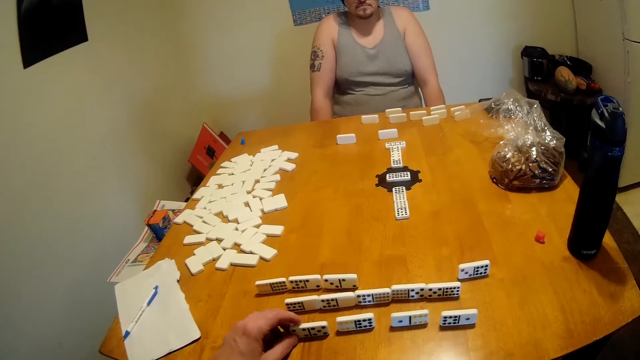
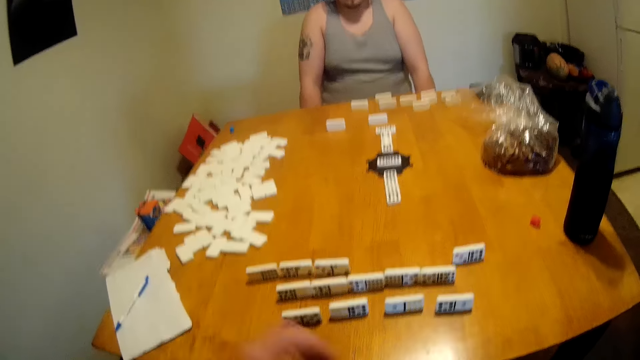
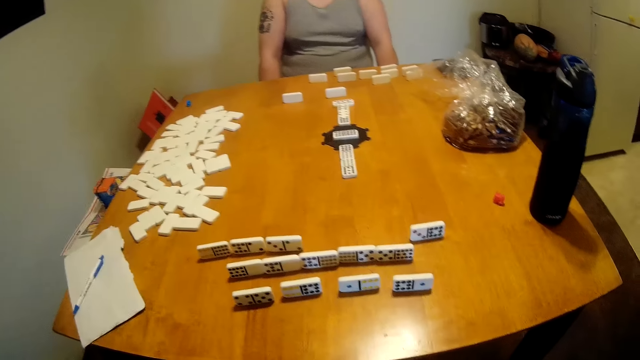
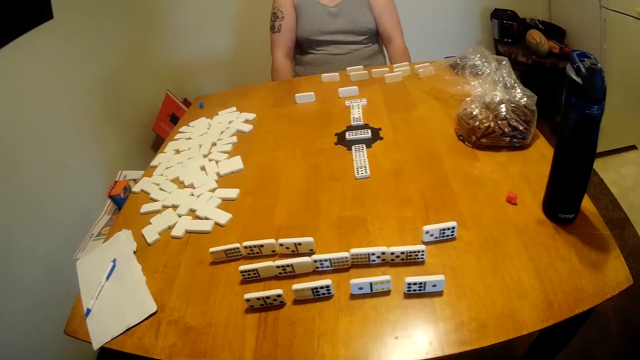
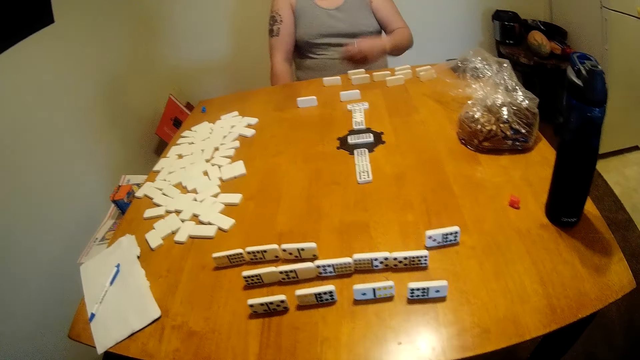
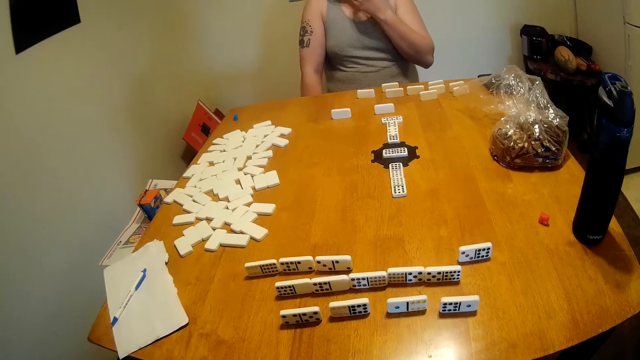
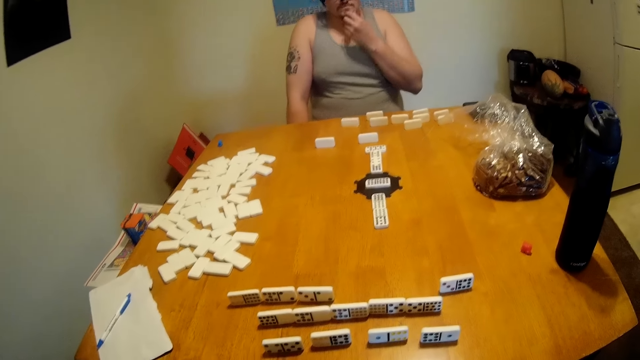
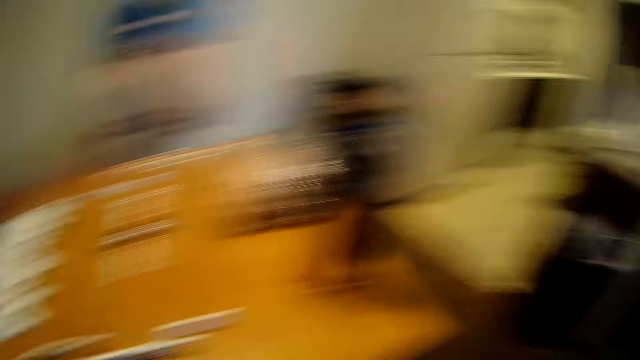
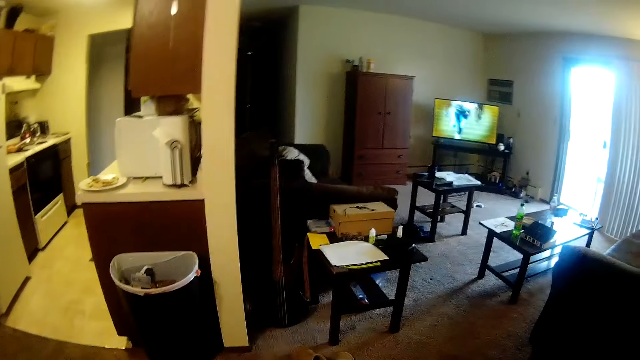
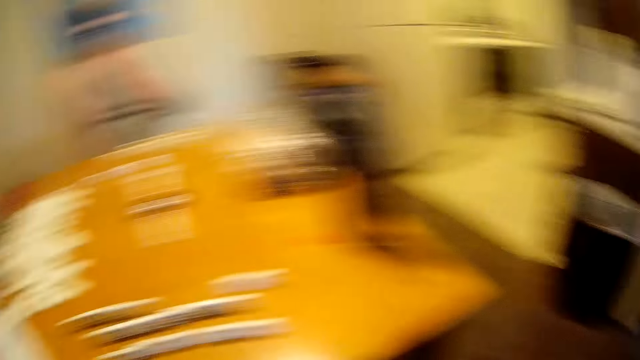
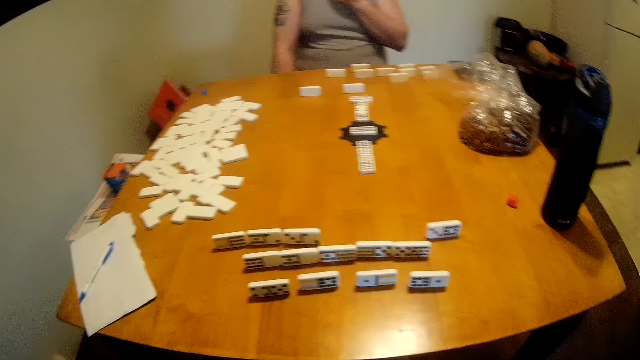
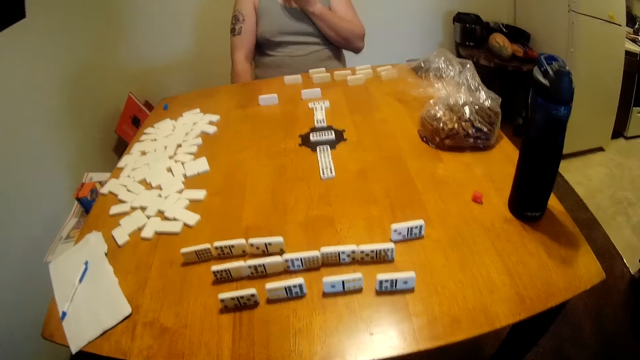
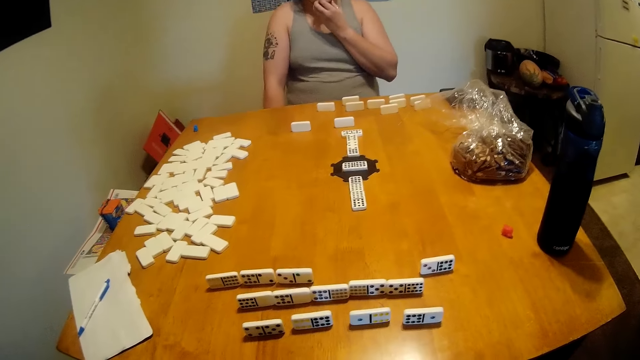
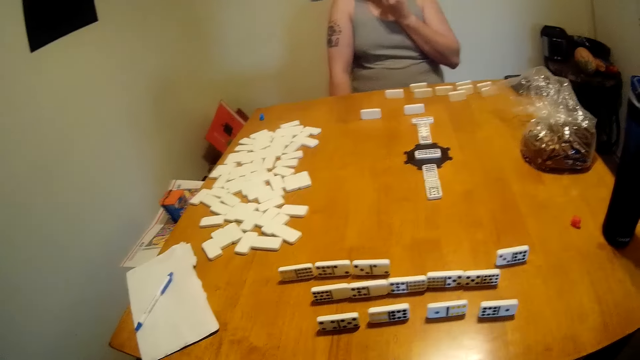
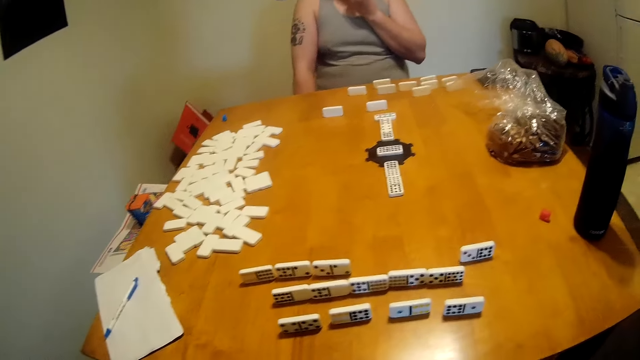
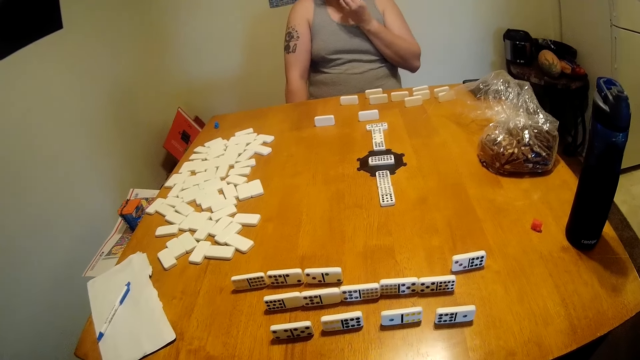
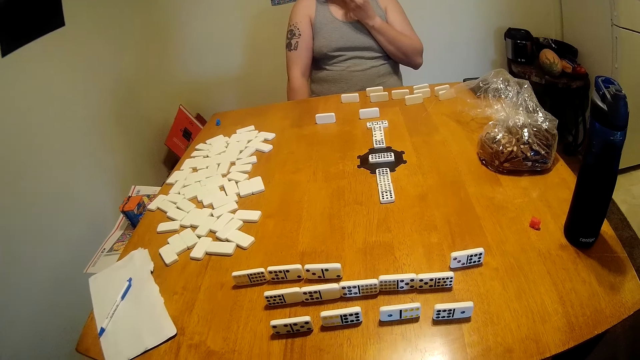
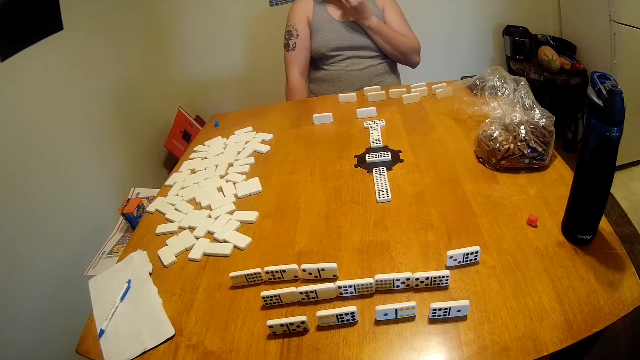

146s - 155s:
The camera wearer holds a tile on the table. They converse with a man. The man looks around the table. The camera wearer looks around the table. The man touches his beard. The camera wearer looks around the house. They watch television. They look around the table.

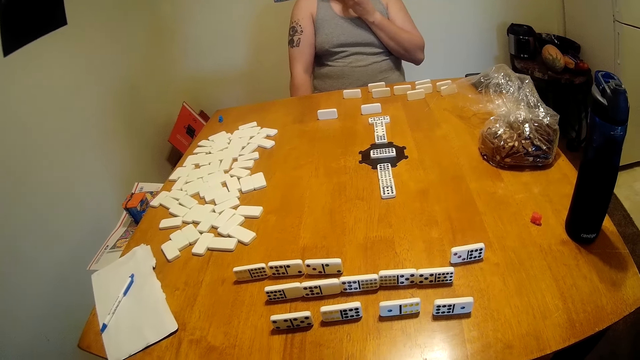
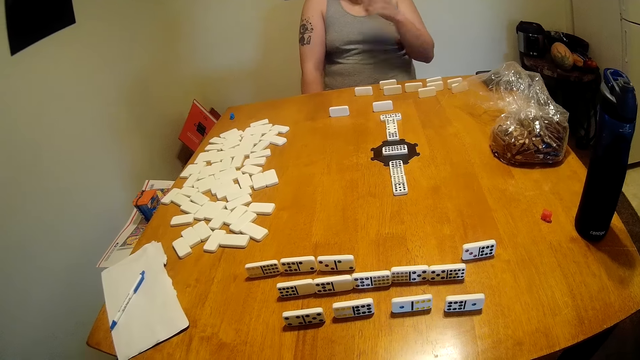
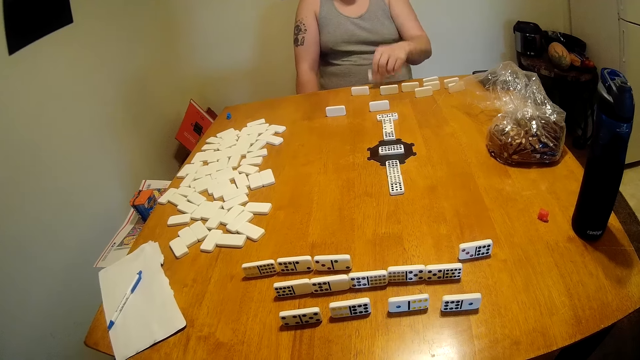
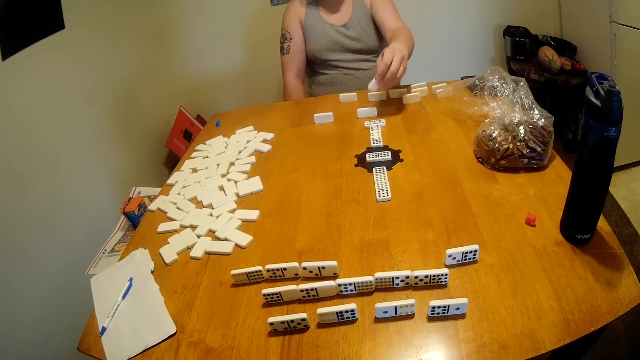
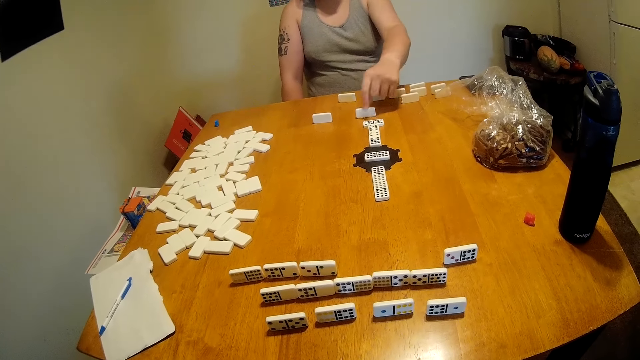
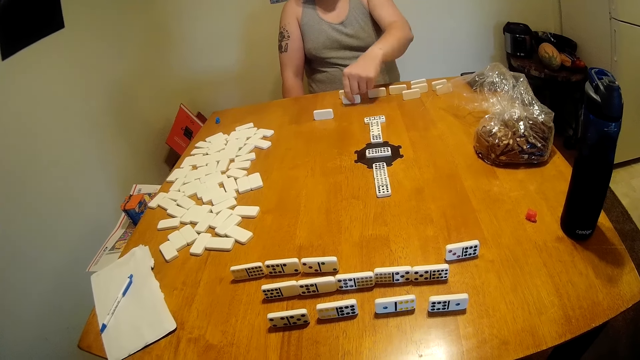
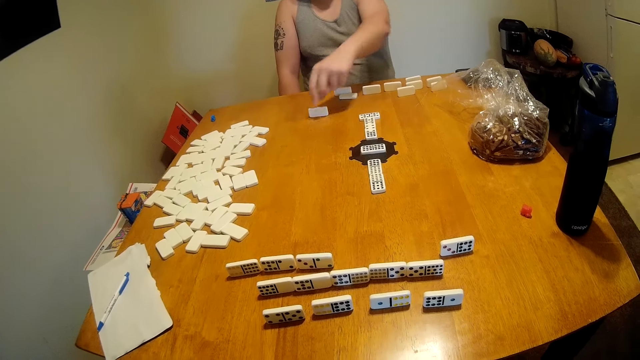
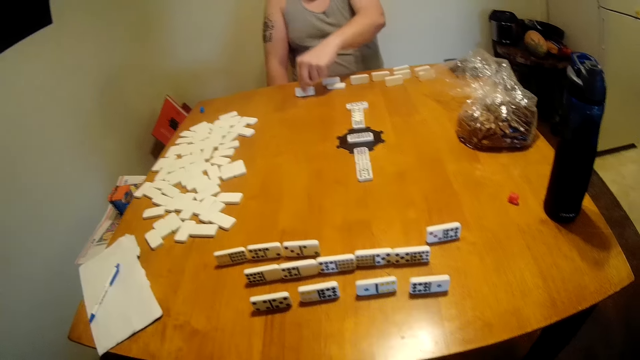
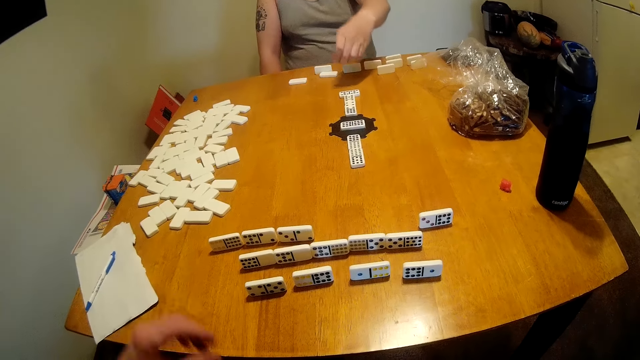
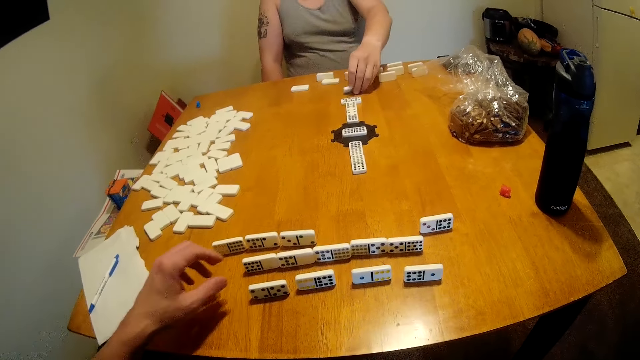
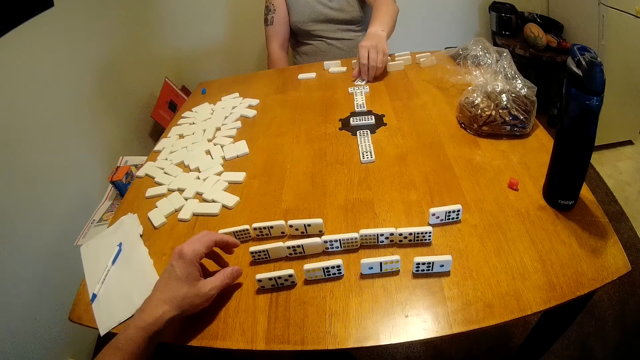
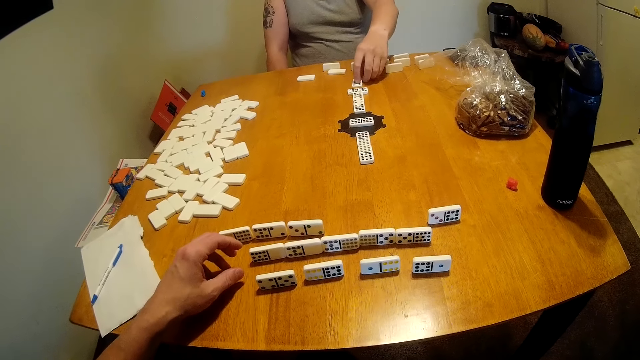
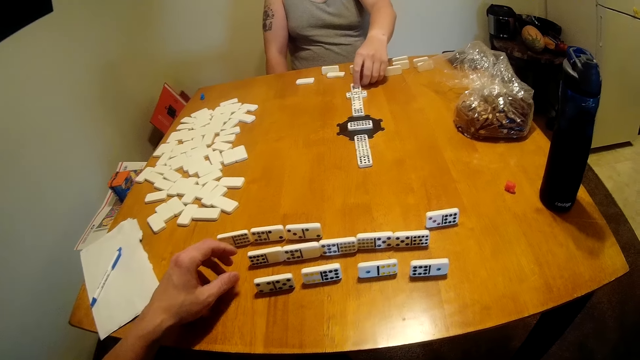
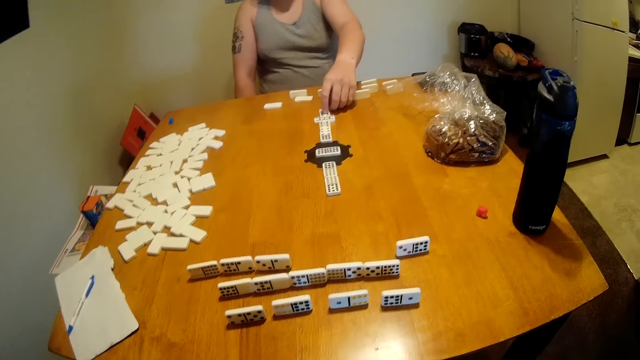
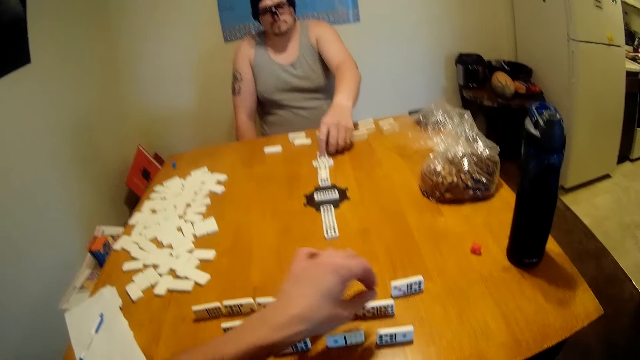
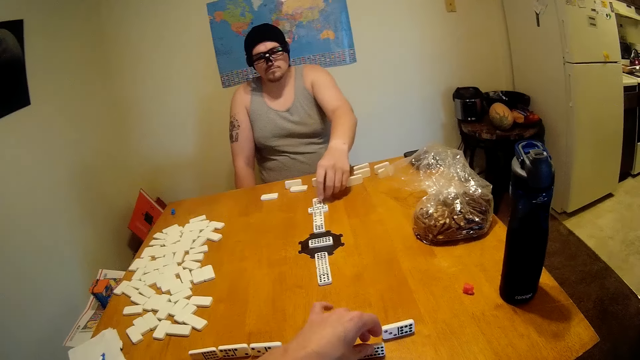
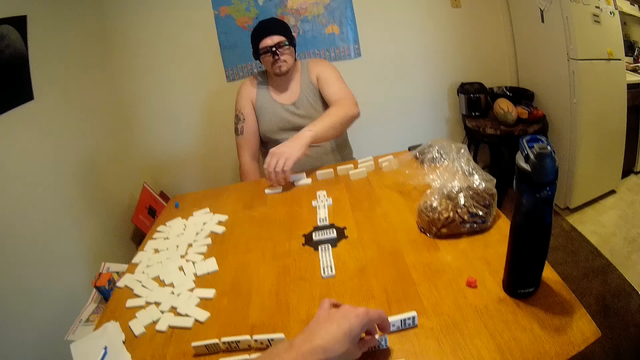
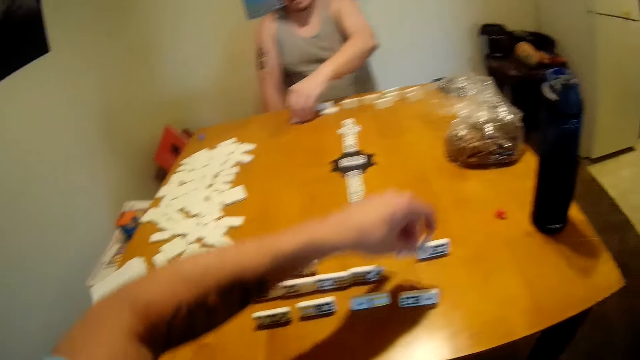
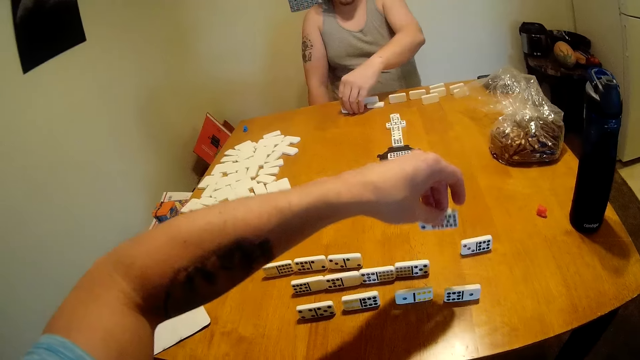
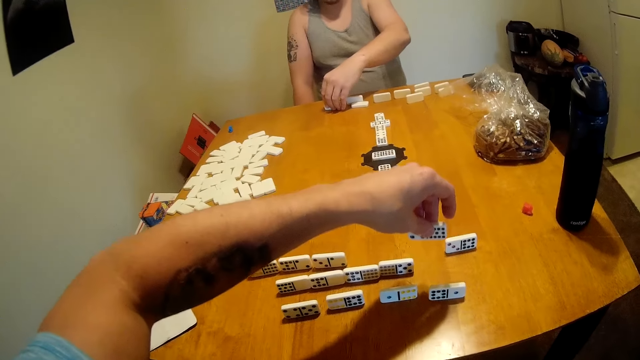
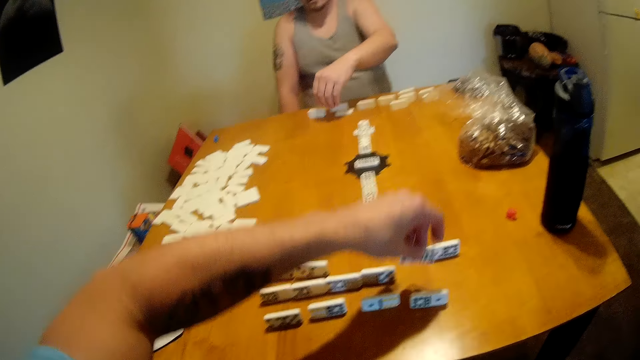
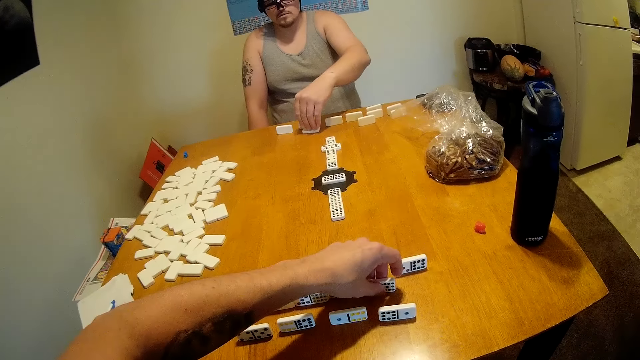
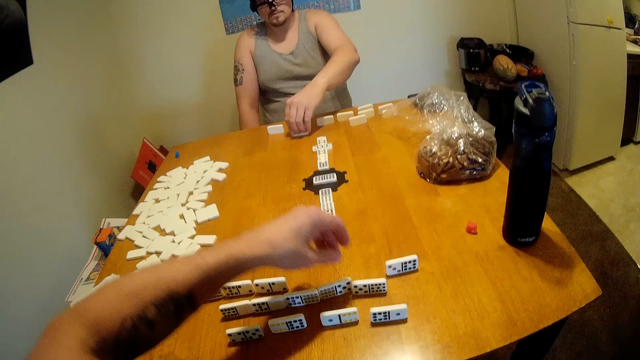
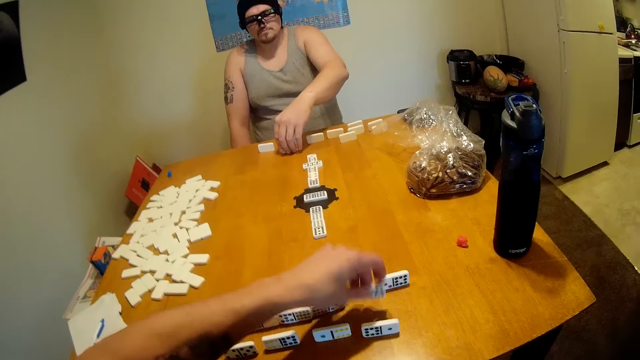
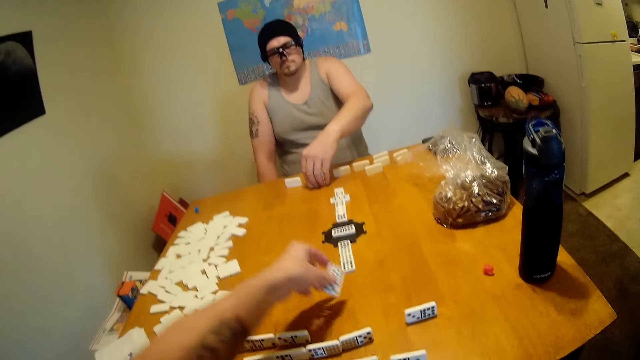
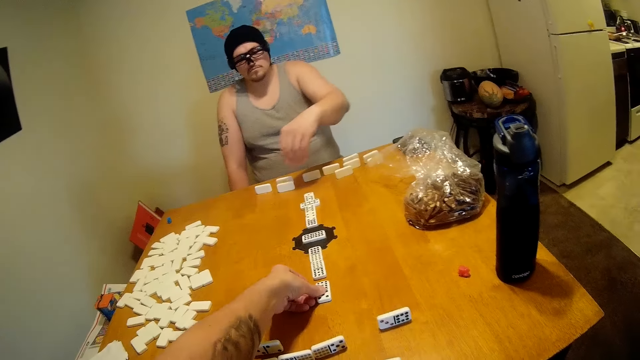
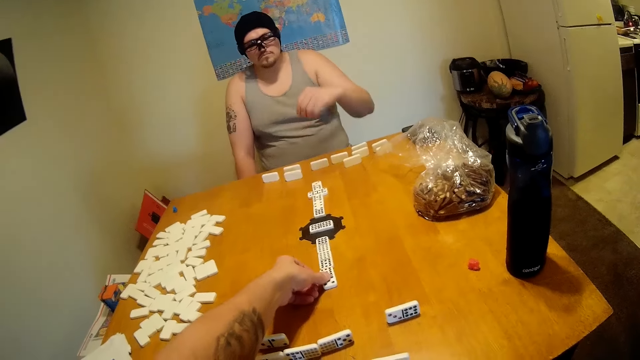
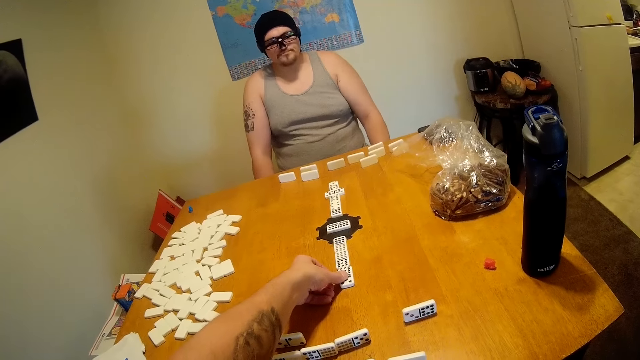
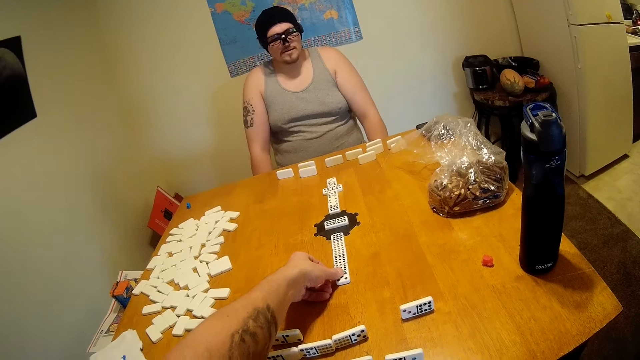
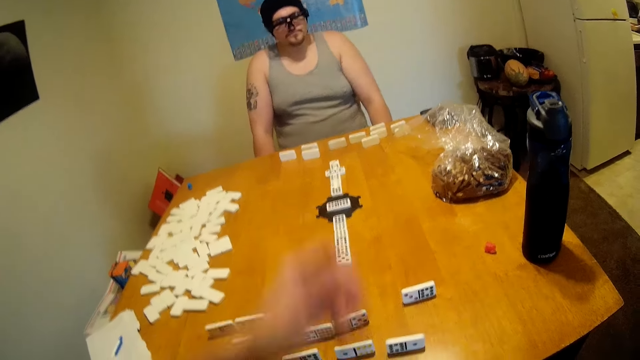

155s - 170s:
A man picks a tile or domino from the table. The man moves tiles on the table. The man places a tile at the end of a domino chain. The camera wearer holds a tile on the table. The man moves the dominoes. The camera wearer lifts a tile from the table. They look around the table. They place the tile on the table. They lift a tile from the table. They place a tile at the end of a domino chain. The man looks around the table. The camera wearer moves the domino on the table.
